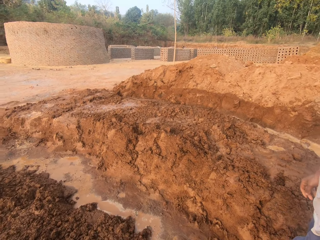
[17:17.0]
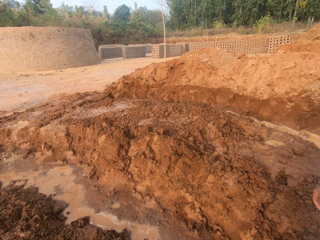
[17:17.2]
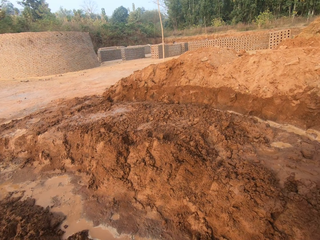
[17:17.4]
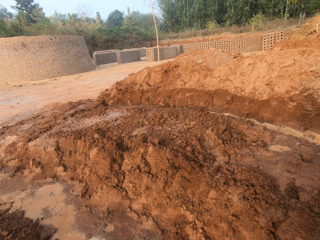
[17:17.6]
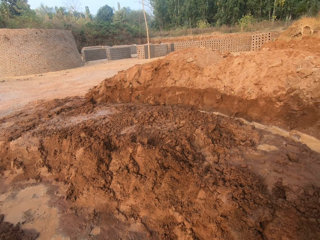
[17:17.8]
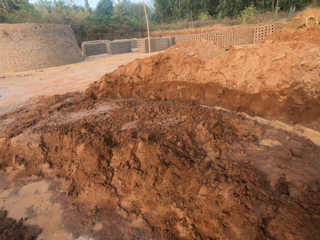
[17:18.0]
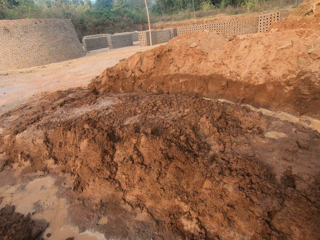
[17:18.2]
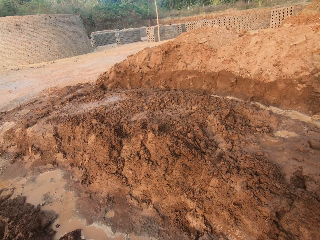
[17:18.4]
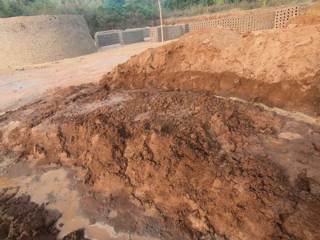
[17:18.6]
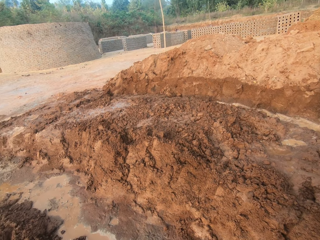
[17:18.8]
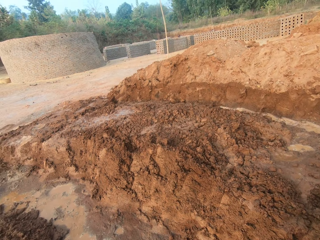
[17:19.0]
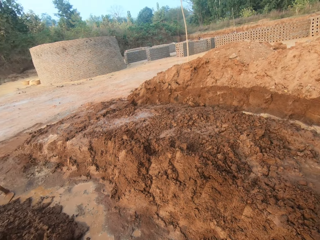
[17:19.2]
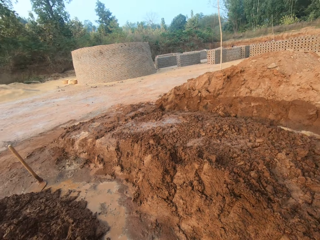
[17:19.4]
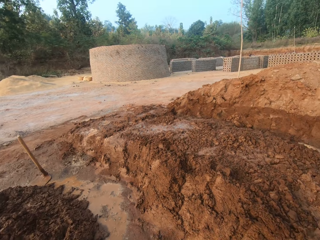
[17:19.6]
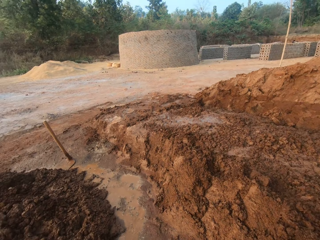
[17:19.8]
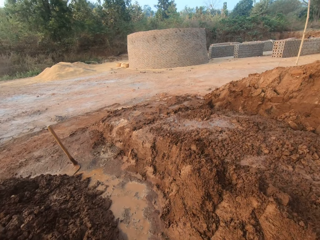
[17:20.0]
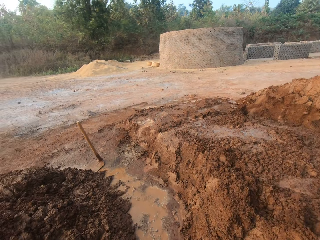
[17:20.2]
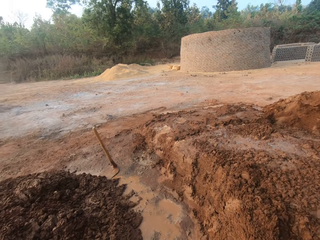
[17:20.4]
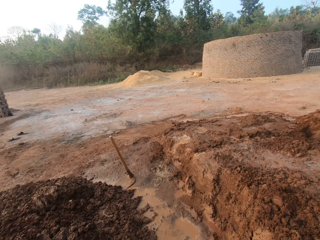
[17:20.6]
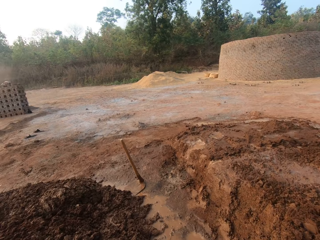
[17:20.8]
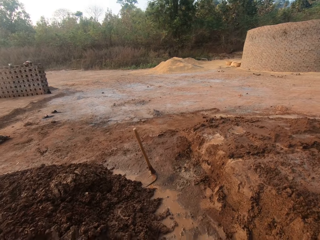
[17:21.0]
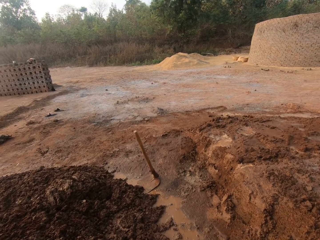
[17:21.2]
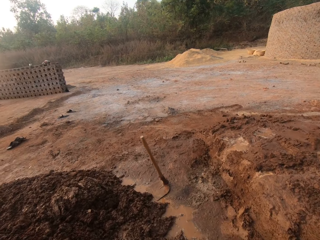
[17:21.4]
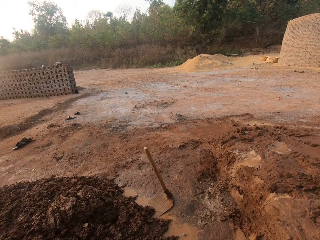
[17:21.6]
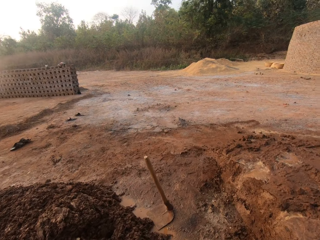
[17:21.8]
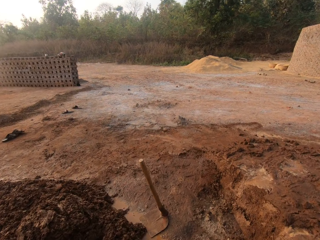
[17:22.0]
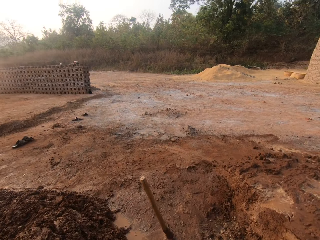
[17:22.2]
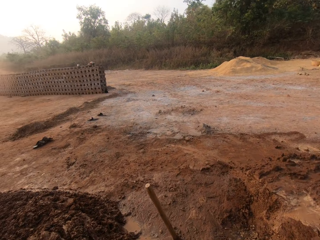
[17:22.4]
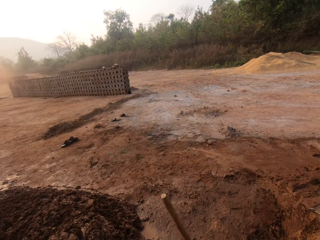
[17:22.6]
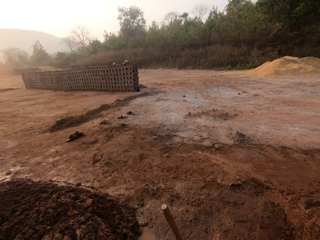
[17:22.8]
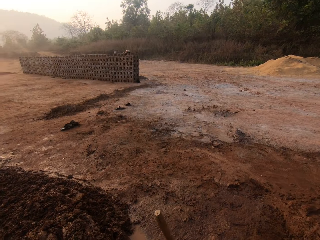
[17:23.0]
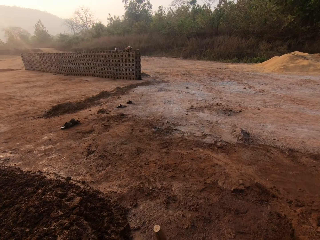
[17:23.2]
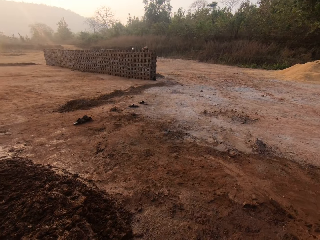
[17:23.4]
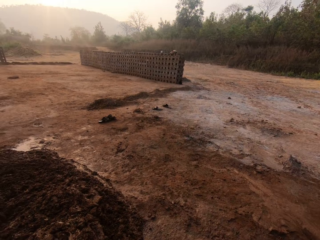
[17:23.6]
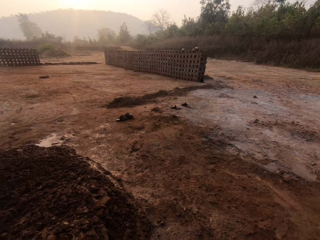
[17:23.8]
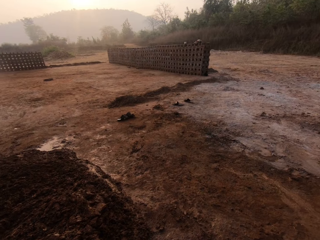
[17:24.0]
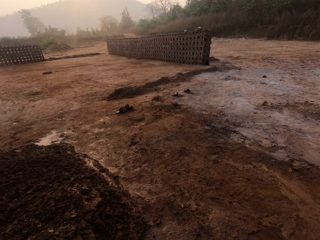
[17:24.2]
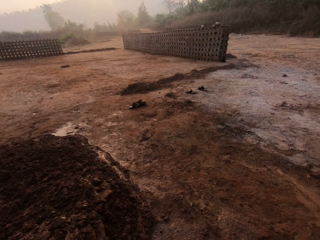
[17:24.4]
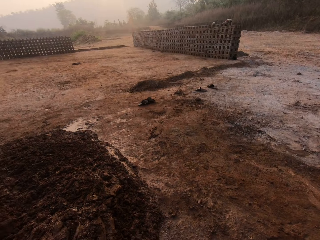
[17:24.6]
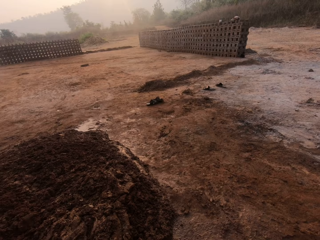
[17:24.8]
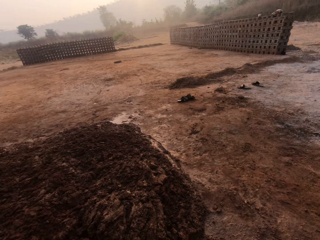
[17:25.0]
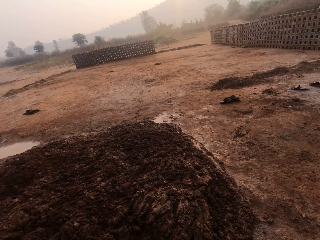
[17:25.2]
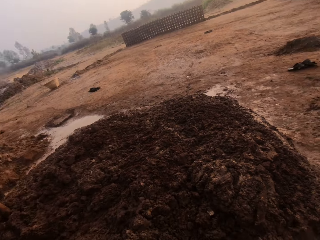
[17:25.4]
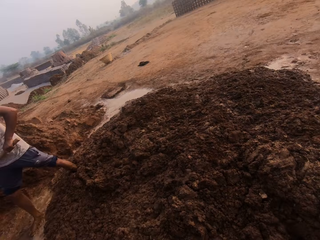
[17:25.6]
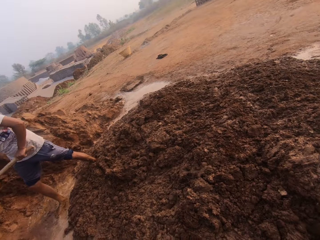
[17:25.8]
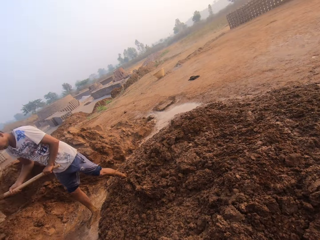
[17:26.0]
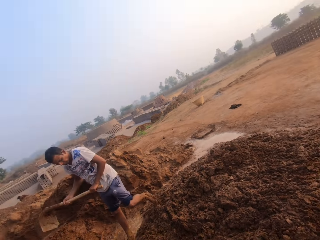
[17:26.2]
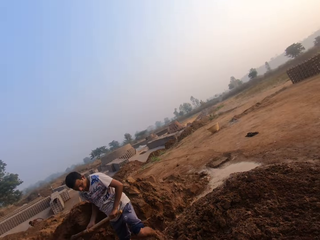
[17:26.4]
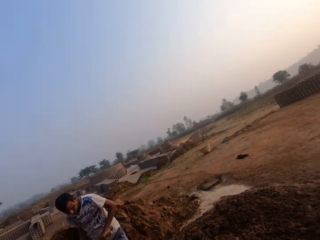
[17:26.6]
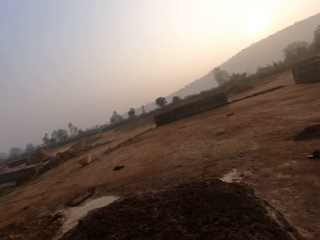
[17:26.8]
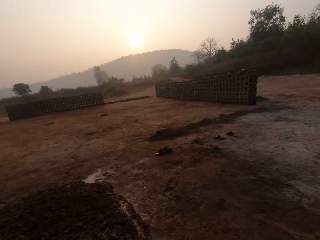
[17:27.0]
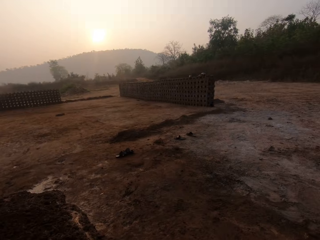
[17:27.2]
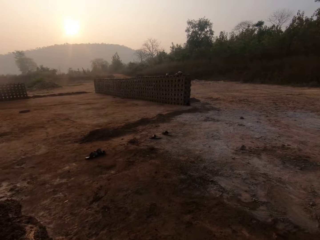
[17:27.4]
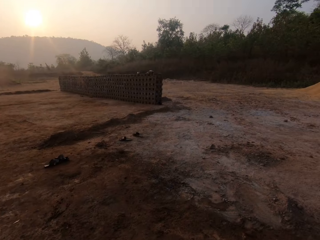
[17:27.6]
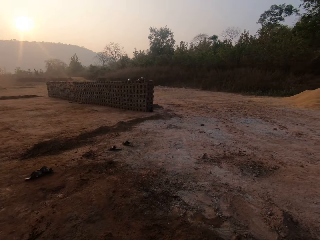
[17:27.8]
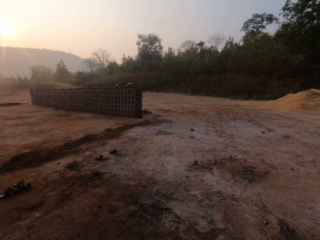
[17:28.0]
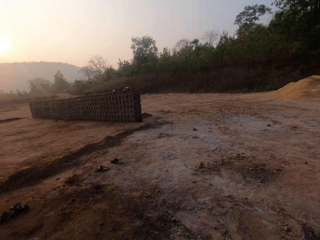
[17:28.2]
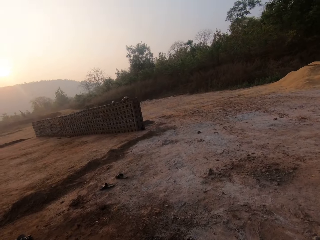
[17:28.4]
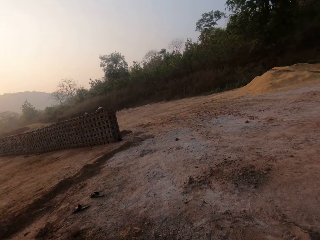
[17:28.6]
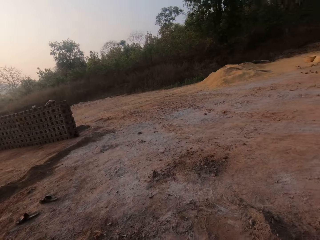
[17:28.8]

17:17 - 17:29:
The camera wearer pours water onto the soil. They walk around. The man holds the hoe in both hands.

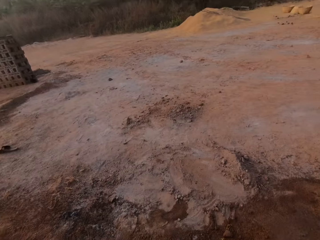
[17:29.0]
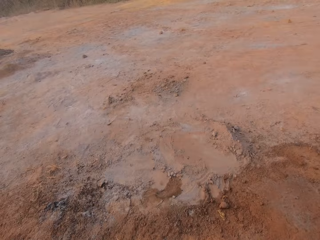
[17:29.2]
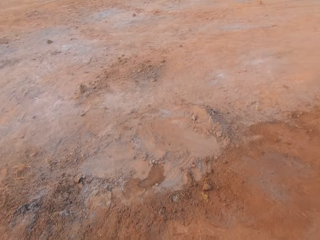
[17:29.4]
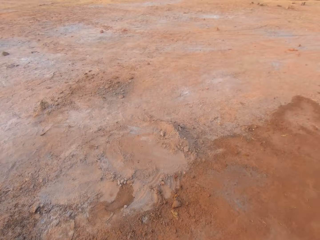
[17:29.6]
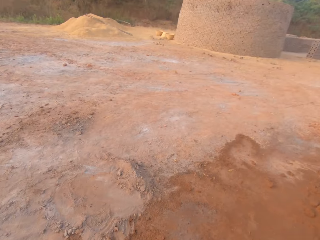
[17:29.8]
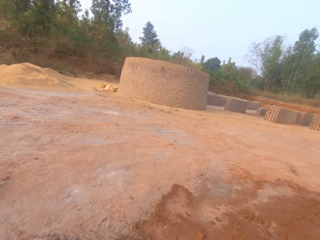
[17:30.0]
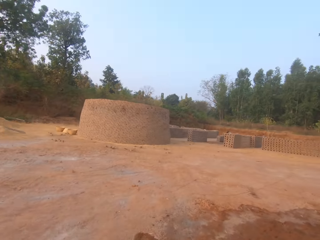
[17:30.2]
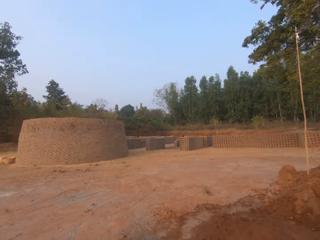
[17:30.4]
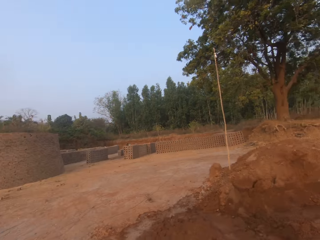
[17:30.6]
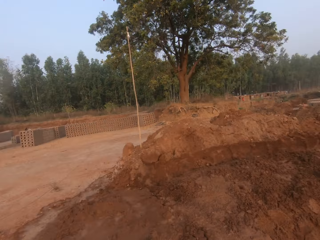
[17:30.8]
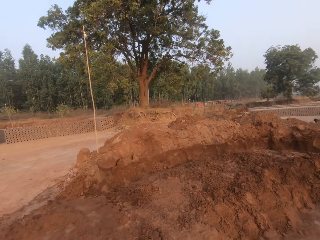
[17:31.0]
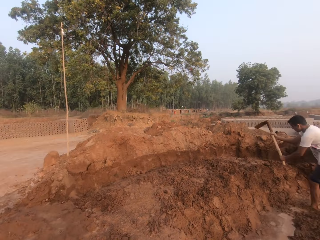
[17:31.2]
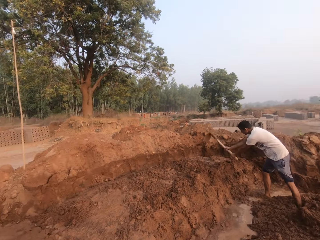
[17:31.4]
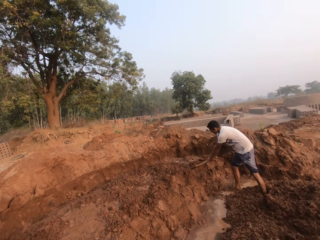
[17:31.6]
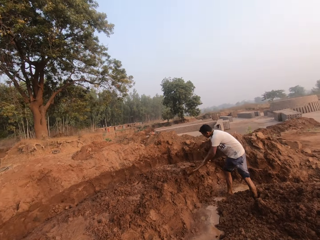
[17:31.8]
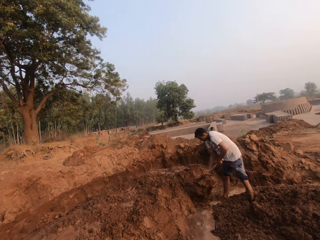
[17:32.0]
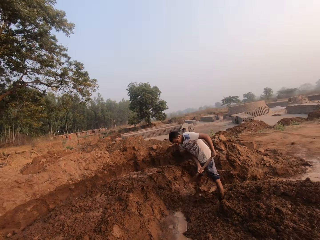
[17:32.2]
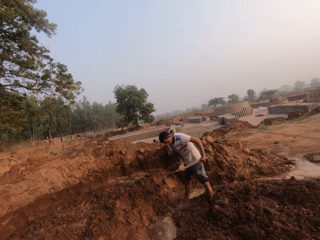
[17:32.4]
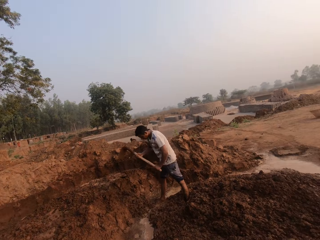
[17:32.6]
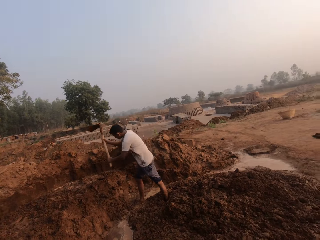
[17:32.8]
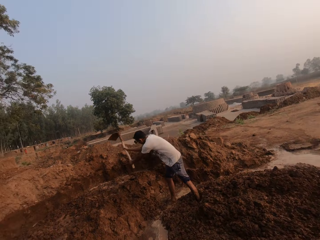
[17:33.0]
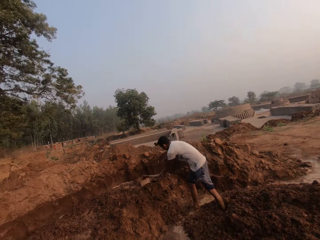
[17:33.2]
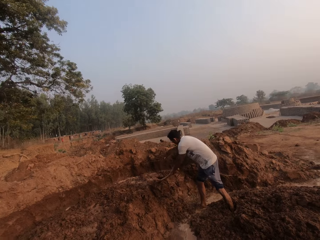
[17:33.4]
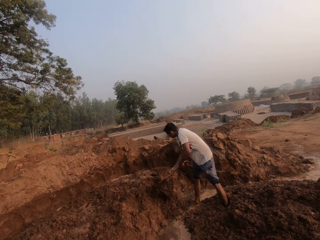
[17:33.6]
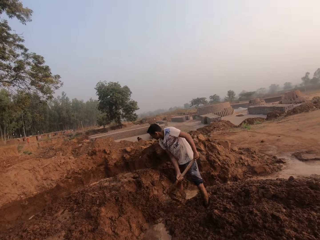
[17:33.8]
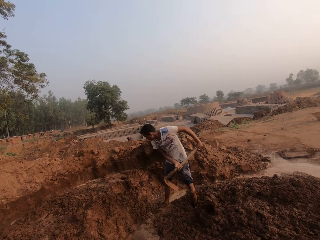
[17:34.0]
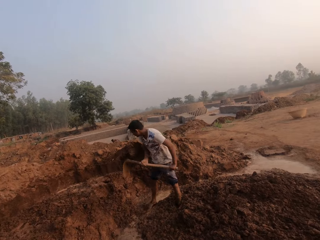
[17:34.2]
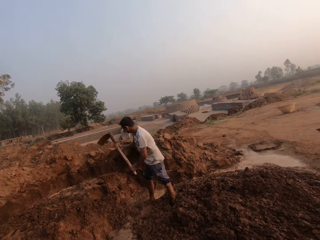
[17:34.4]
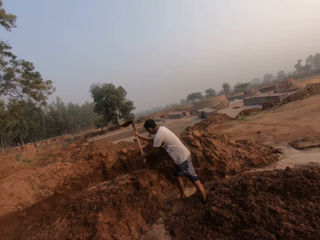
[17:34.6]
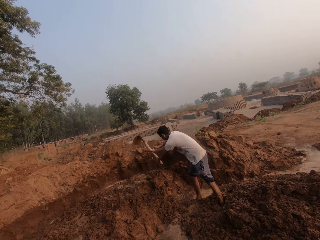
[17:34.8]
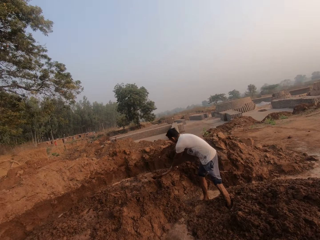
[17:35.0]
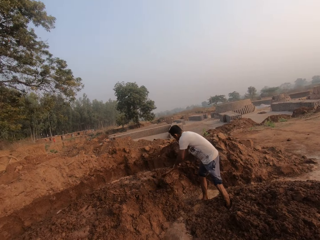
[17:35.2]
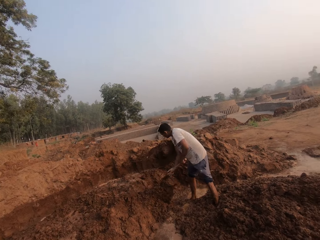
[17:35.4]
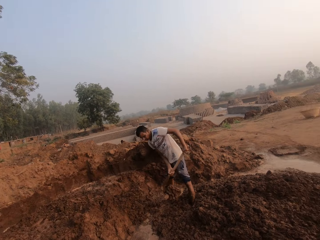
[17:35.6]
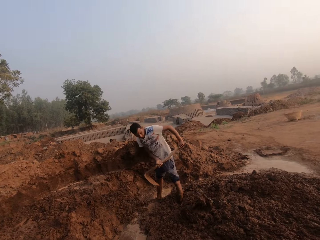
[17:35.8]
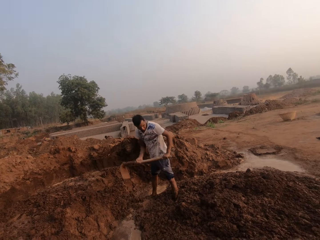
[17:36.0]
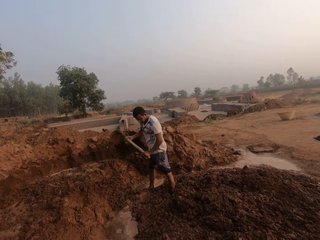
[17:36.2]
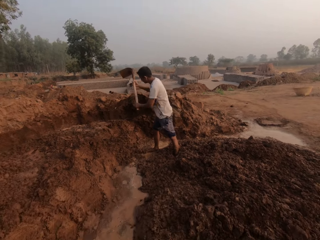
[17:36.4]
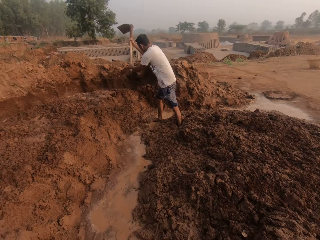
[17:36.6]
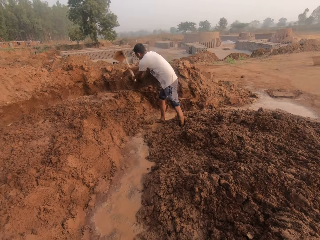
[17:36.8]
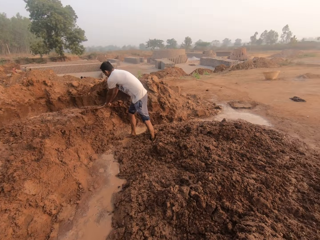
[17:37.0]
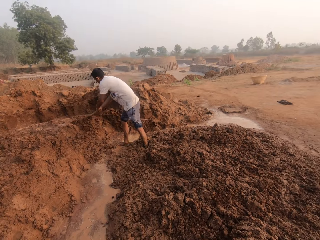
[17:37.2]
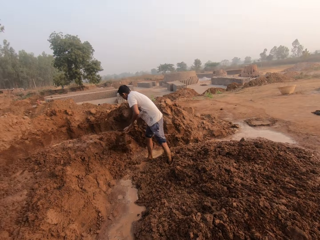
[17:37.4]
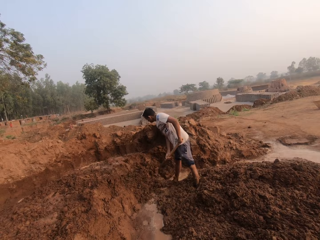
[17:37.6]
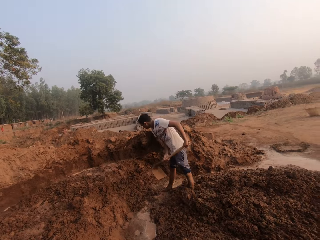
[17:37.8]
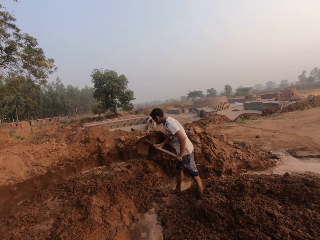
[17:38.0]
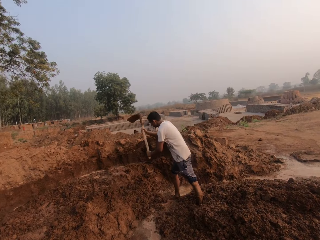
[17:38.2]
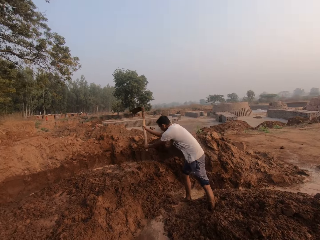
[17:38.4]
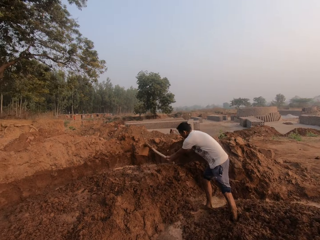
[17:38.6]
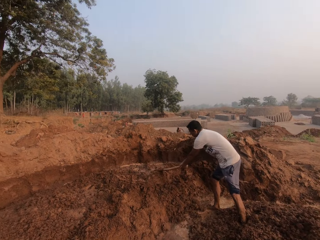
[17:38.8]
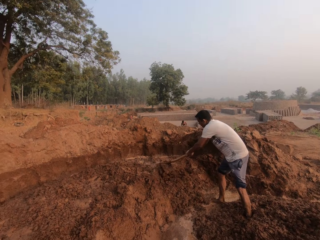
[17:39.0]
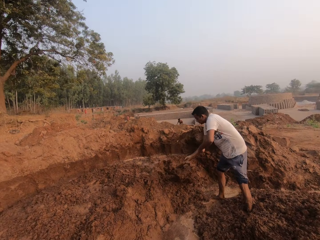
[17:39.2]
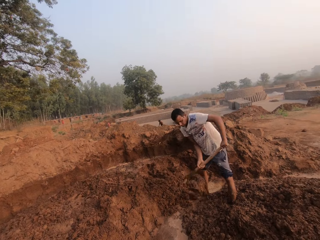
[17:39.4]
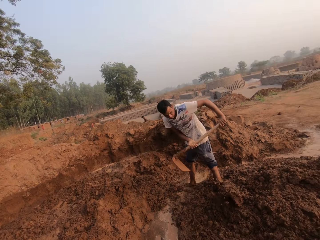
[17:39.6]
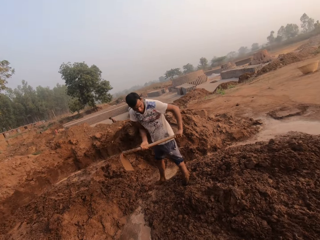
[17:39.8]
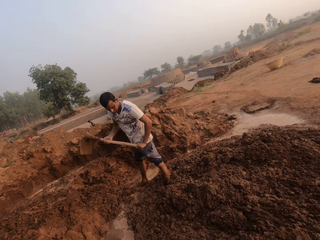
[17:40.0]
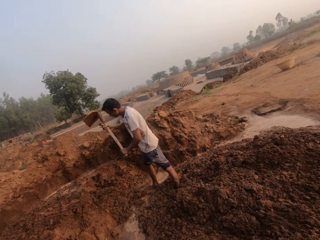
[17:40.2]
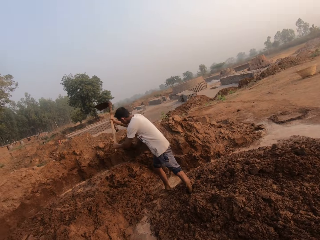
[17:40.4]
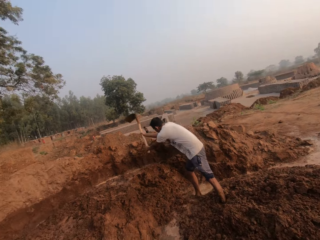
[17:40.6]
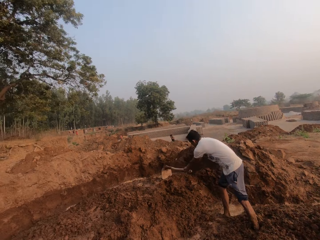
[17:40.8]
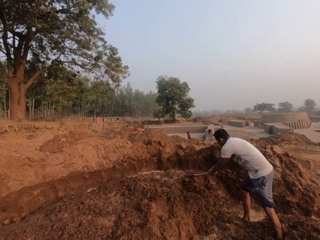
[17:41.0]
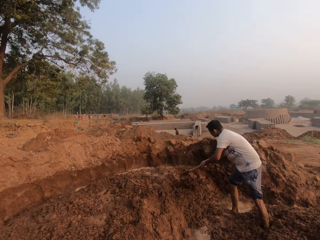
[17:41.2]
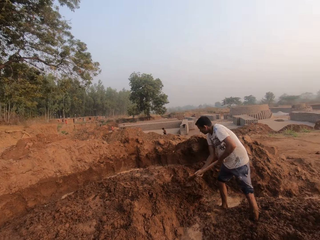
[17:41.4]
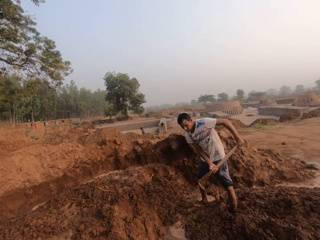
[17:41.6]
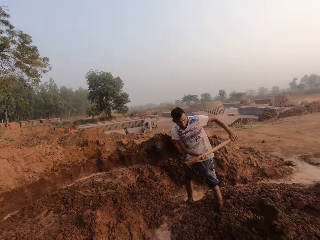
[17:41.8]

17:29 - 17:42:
A man digs the ground with the hoe in both hands. The camera wearer looks around.
